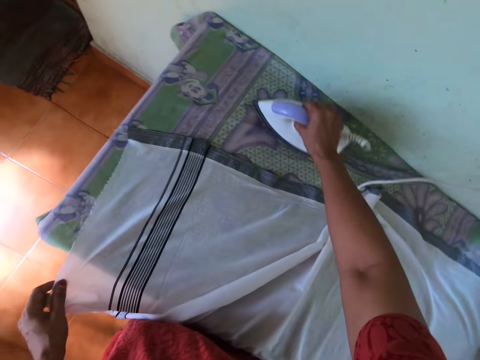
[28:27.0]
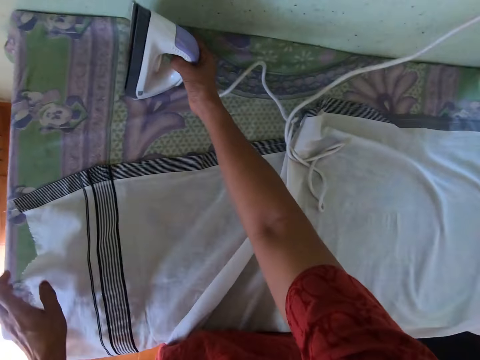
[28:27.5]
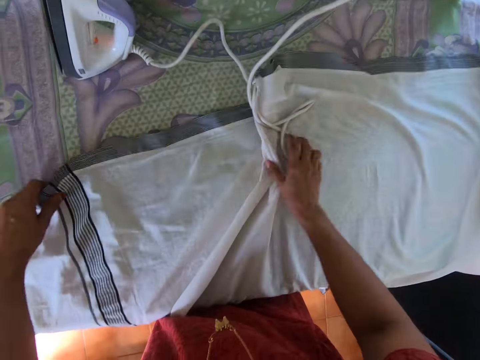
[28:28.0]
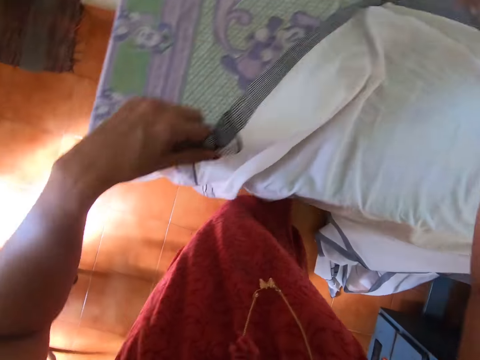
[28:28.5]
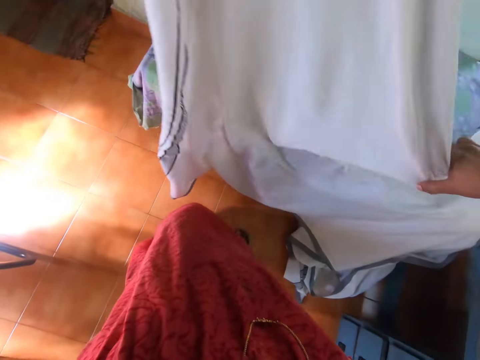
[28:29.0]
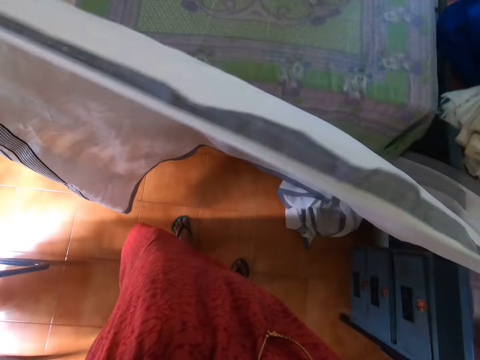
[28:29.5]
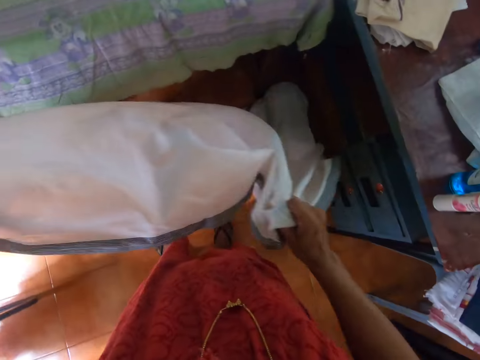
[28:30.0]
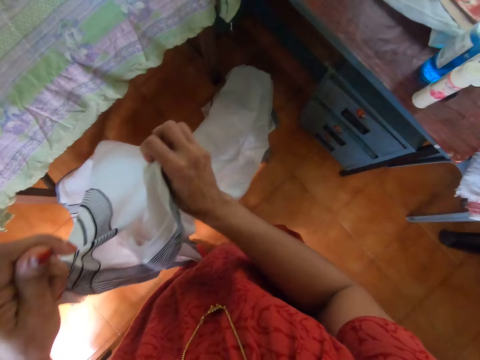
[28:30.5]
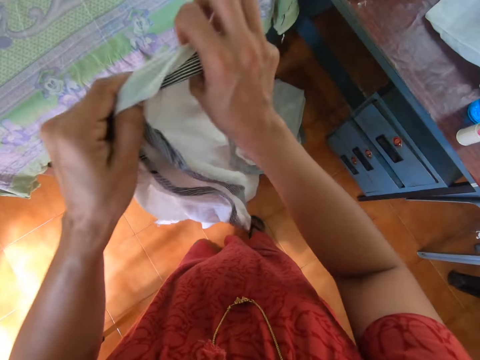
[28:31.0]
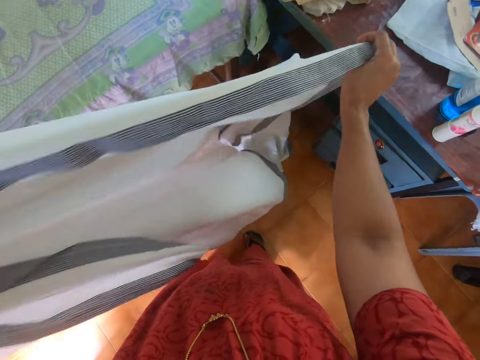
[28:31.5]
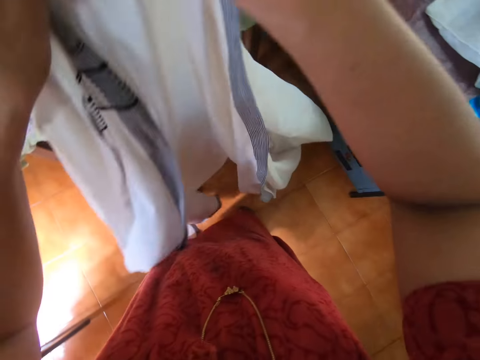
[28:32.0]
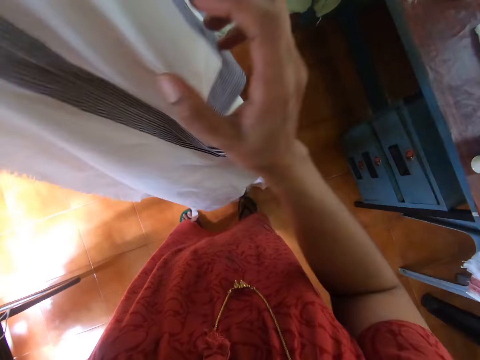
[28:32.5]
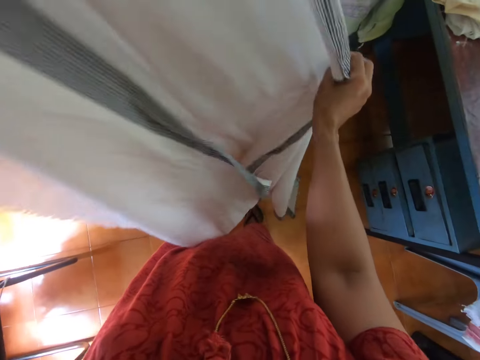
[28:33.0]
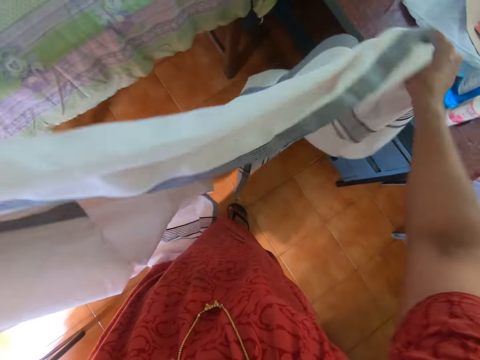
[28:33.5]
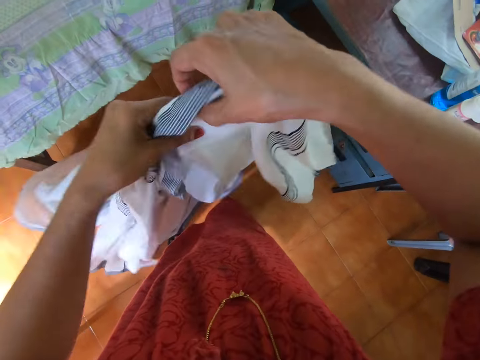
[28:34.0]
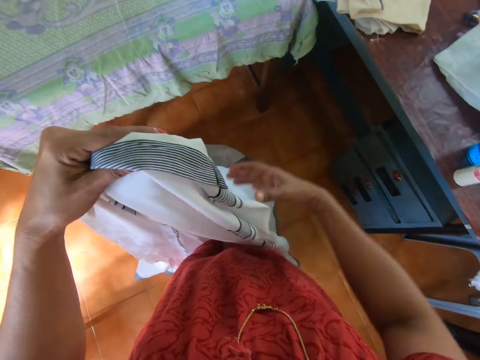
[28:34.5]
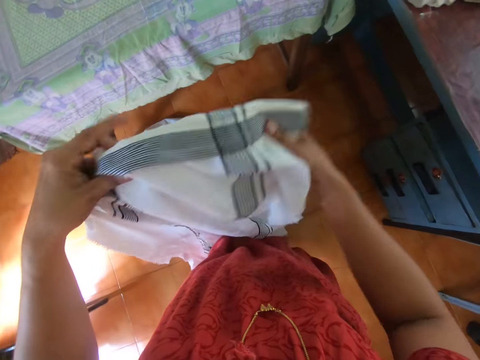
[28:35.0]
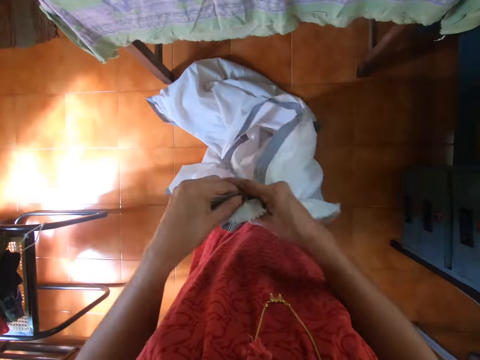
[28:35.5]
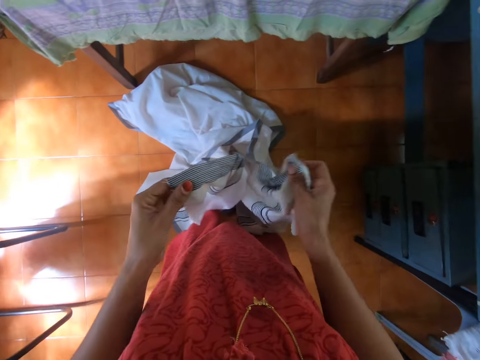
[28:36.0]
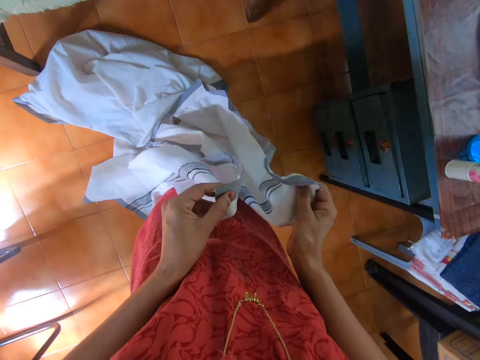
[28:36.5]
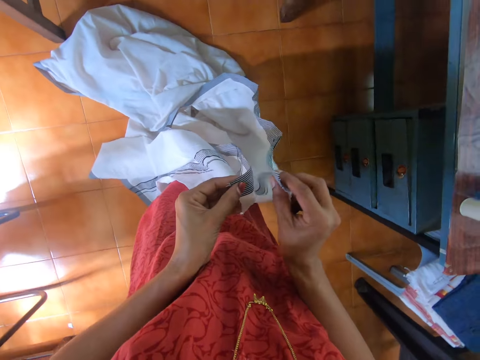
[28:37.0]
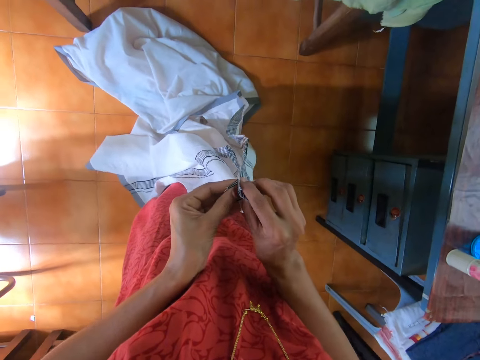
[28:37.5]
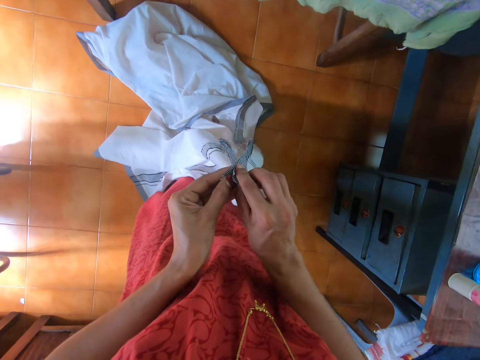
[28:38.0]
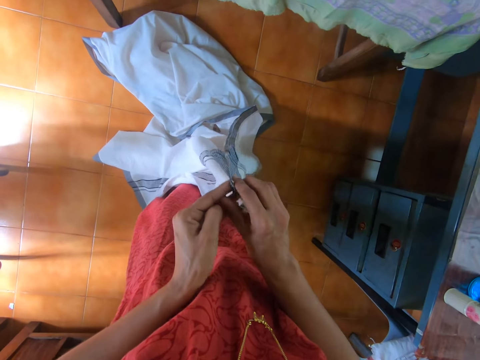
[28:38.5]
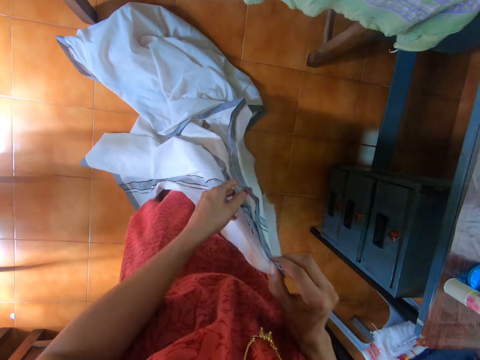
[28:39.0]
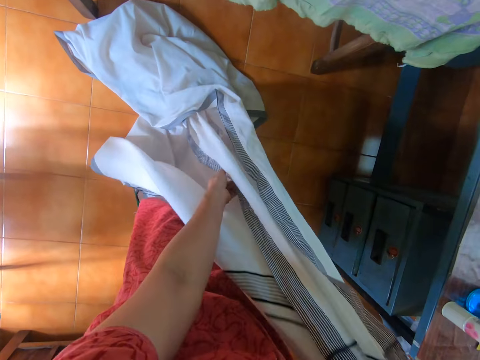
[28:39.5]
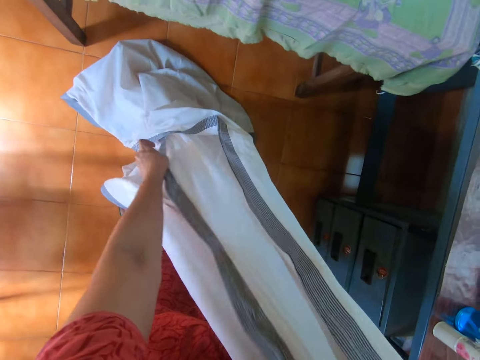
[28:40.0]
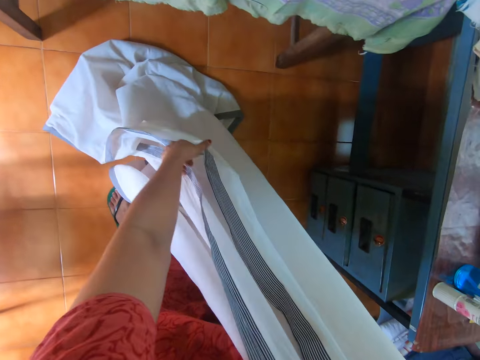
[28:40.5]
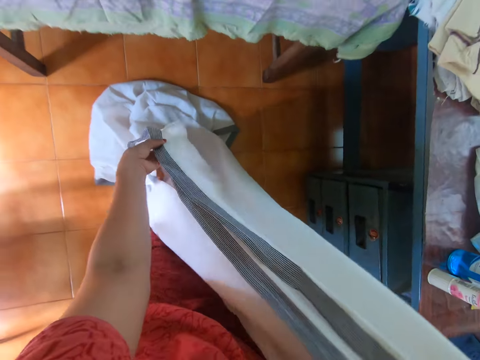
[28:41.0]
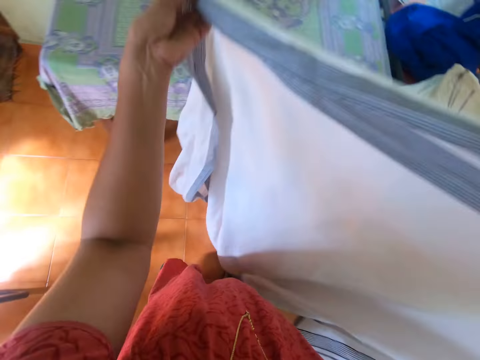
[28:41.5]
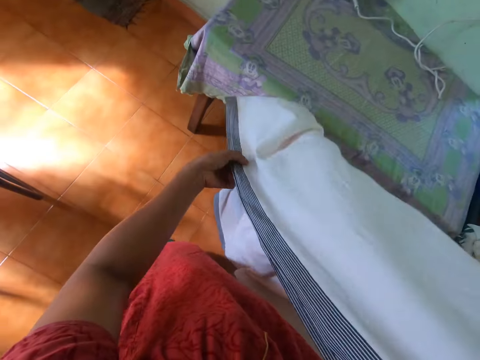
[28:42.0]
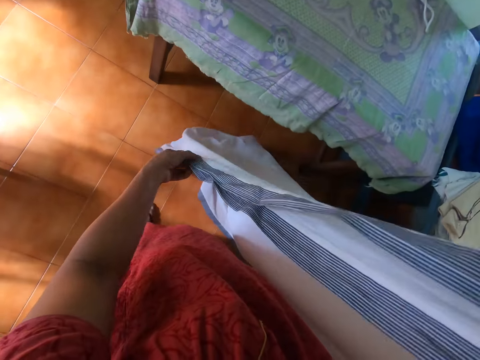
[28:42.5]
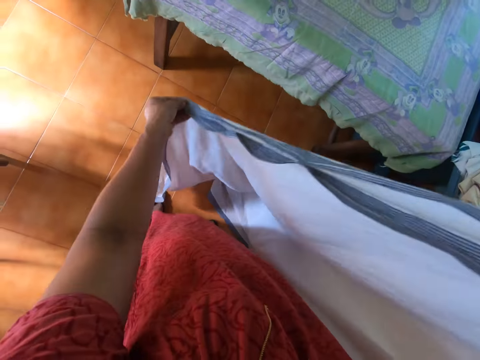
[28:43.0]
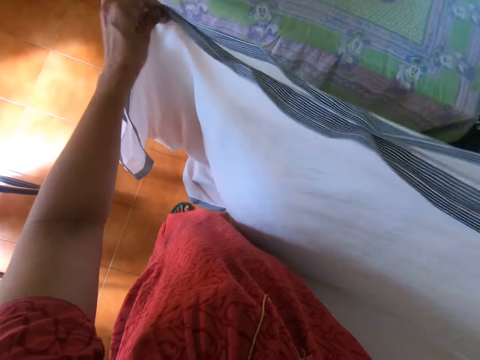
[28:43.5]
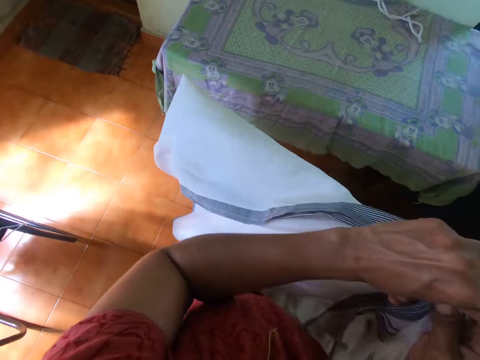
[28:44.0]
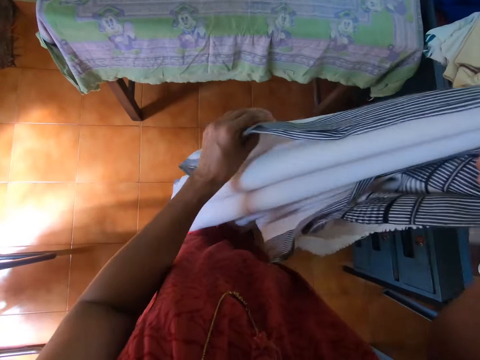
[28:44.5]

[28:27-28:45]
The camera wearer puts the electric iron in her right hand on the table. She picks up the cloth on the table with her left hand. She adjusts the wire of the electric iron on the table with her right hand. She adjusts the cloth with both hands. She stretches the linen. She folds the cloth in her hands. She folds the linen.

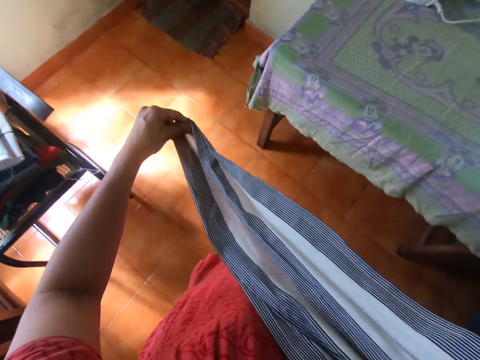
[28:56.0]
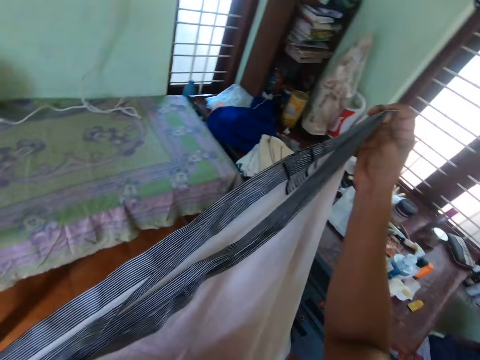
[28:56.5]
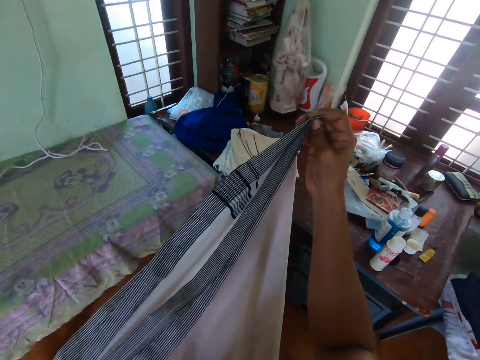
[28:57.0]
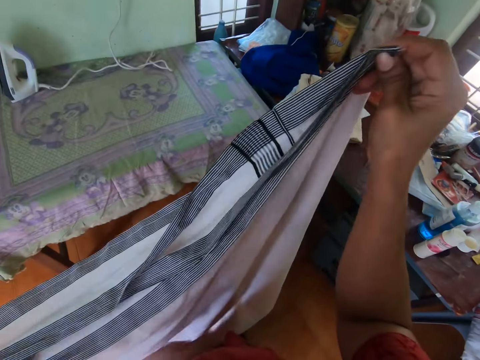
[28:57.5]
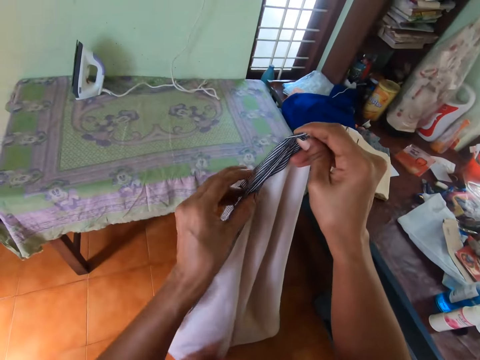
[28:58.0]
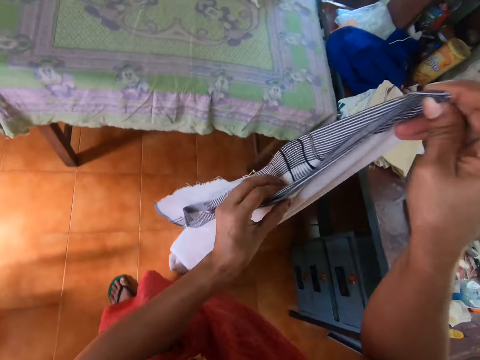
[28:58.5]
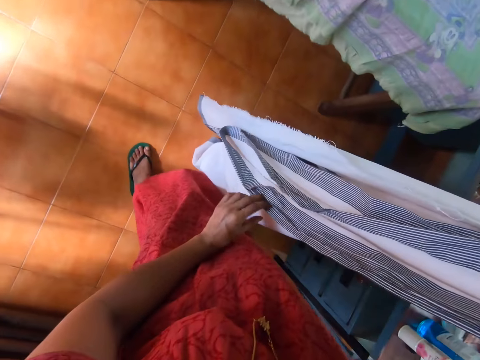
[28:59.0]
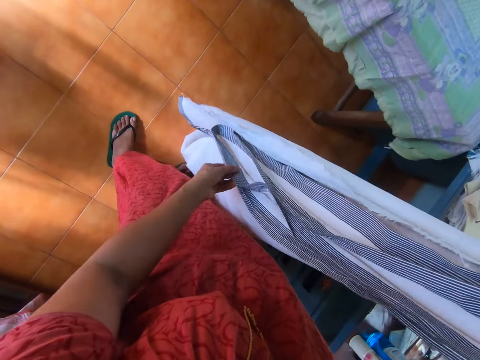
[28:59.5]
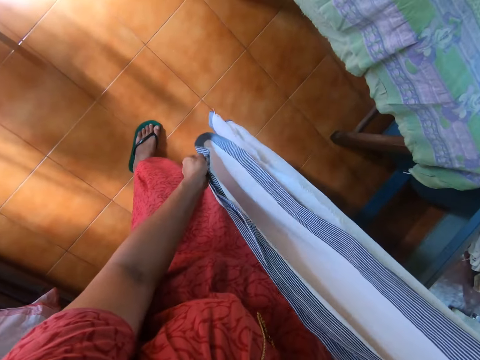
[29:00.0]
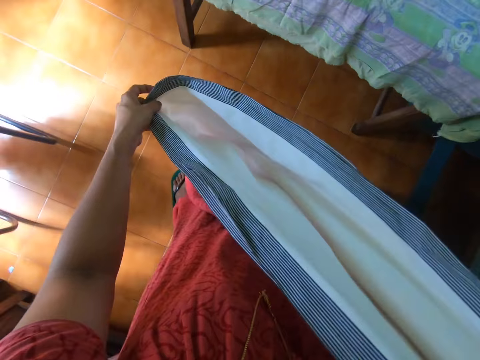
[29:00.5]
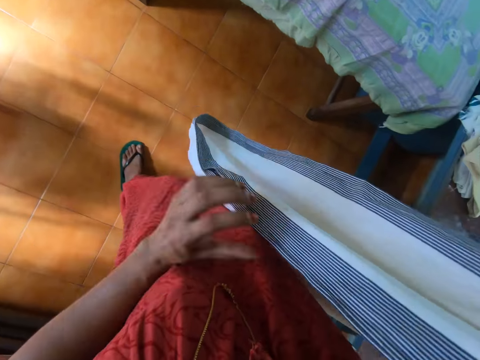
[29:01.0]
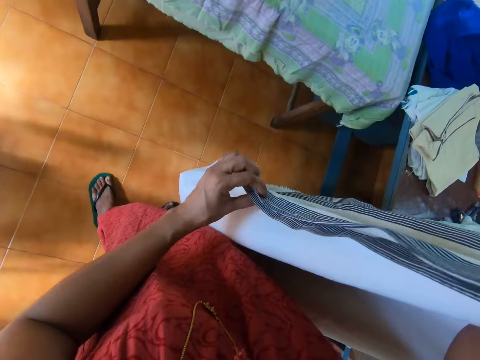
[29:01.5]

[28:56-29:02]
The camera wearer holds the linen.

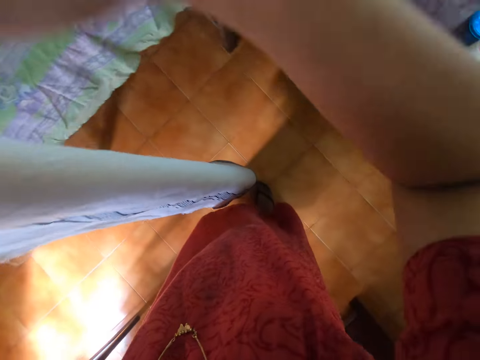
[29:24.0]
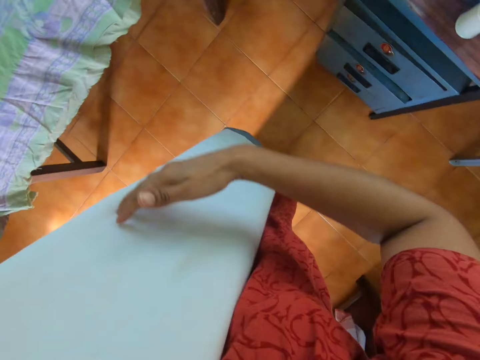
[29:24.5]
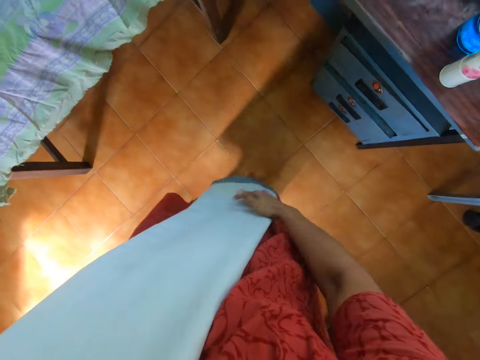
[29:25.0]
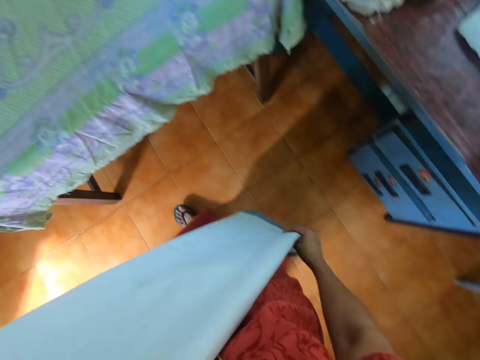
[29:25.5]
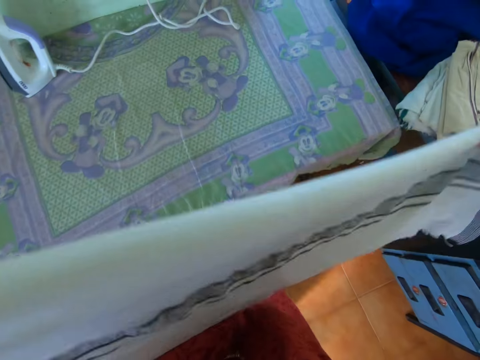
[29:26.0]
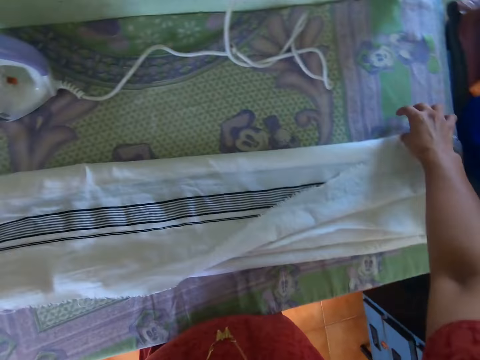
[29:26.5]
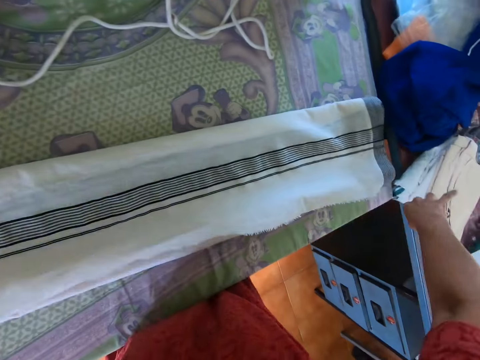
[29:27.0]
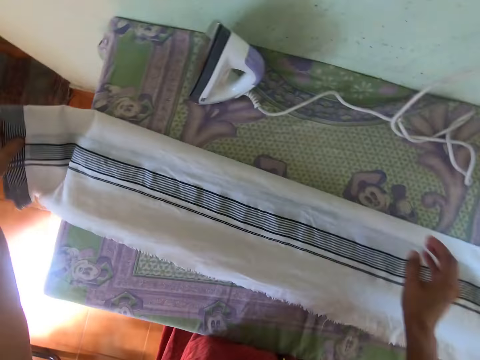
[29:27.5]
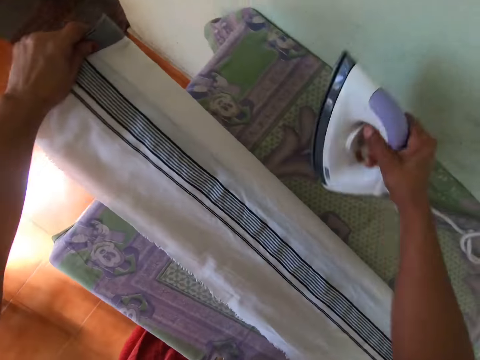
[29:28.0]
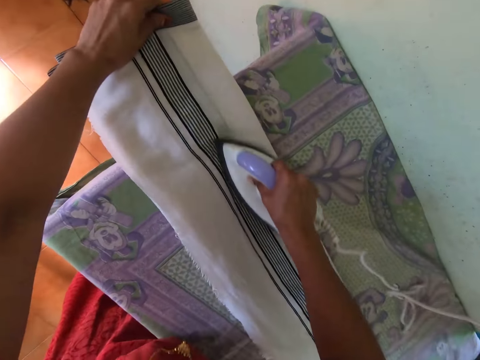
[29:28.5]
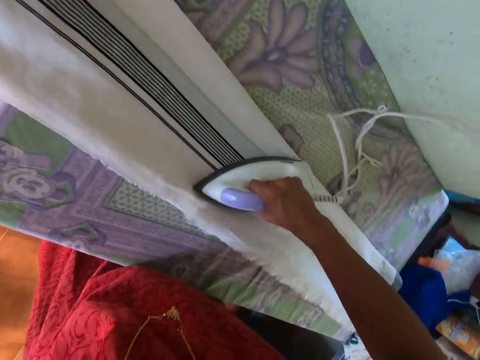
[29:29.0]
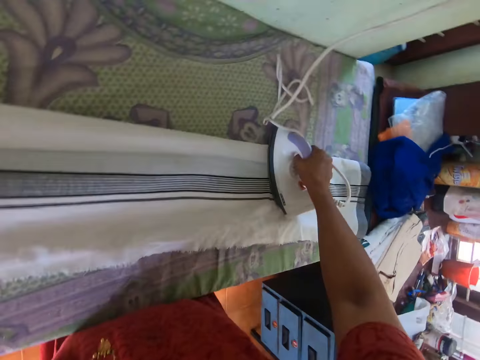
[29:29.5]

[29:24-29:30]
The camera wearer lays the cloth in her hands on the ironing table. She adjusts the cloth on the table with her right hand. She picks up the electric iron on the table with her right hand. She irons the cloth on the table with the electric iron in her right hand. She holds the electric iron.
